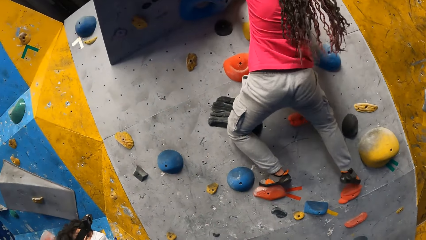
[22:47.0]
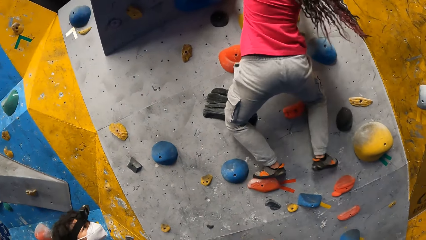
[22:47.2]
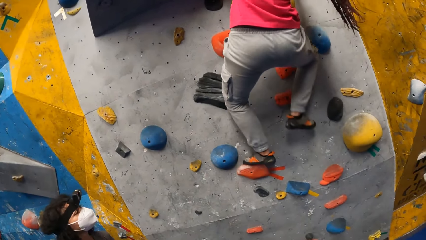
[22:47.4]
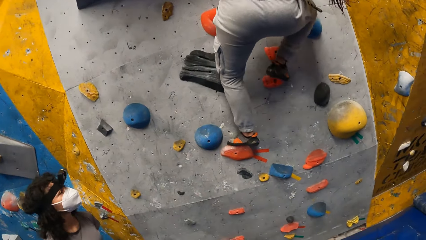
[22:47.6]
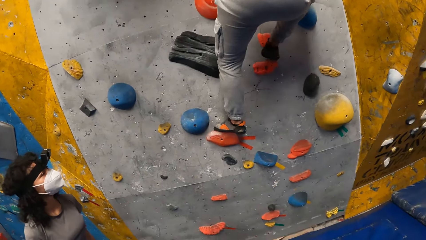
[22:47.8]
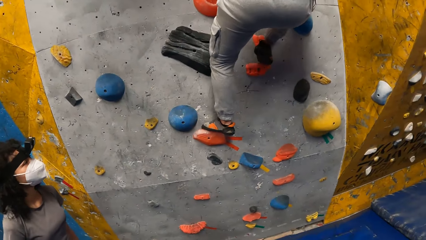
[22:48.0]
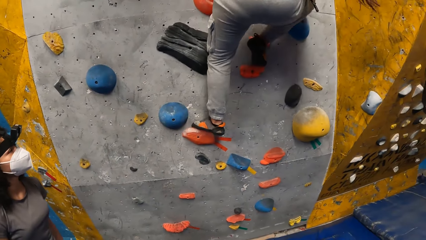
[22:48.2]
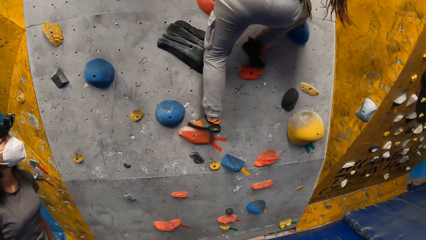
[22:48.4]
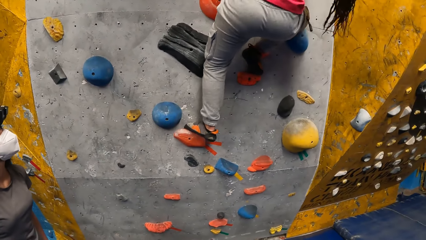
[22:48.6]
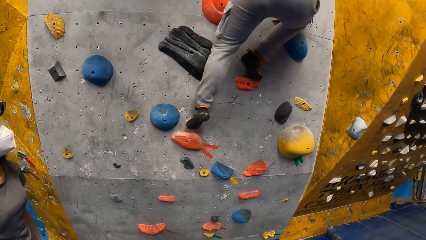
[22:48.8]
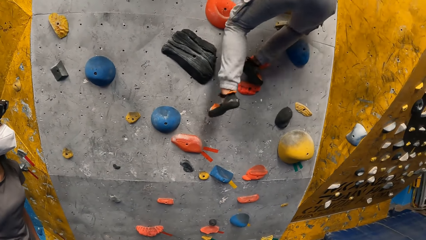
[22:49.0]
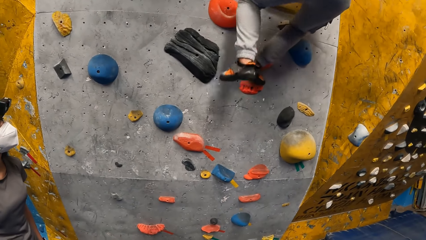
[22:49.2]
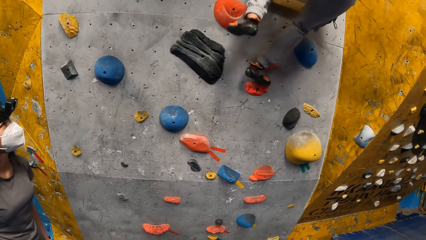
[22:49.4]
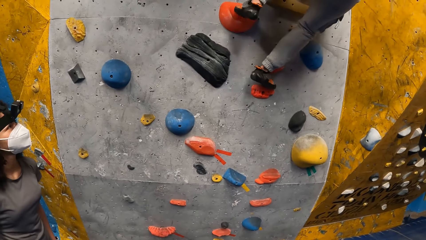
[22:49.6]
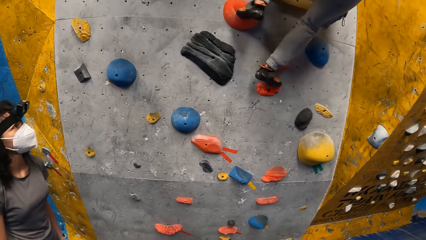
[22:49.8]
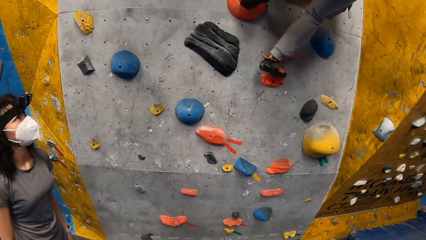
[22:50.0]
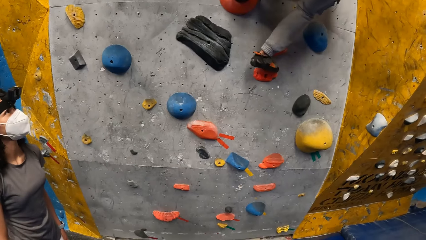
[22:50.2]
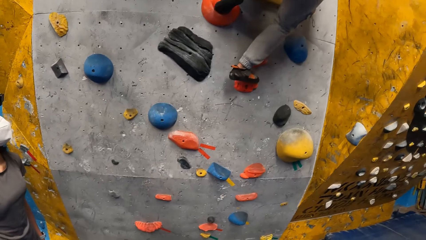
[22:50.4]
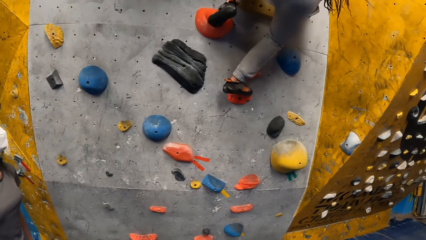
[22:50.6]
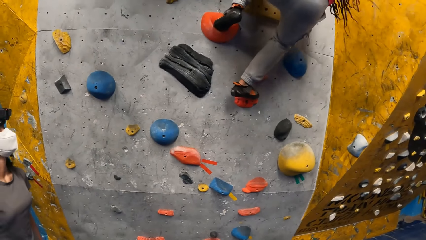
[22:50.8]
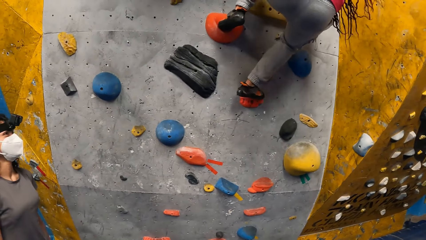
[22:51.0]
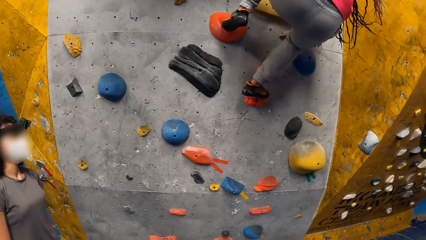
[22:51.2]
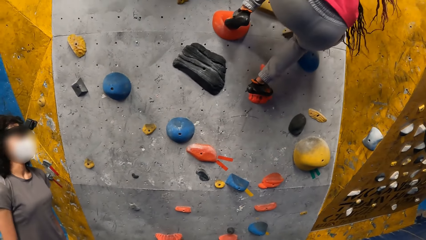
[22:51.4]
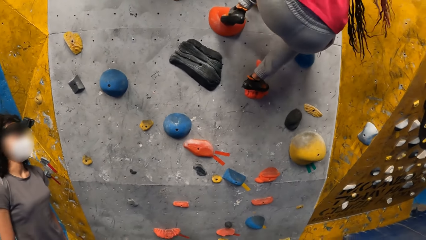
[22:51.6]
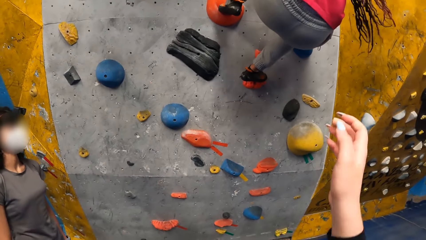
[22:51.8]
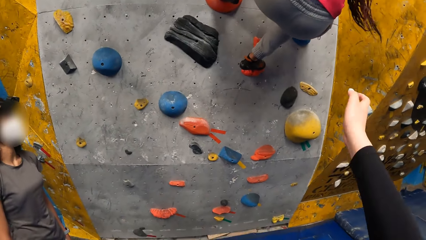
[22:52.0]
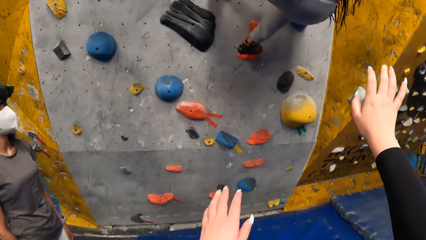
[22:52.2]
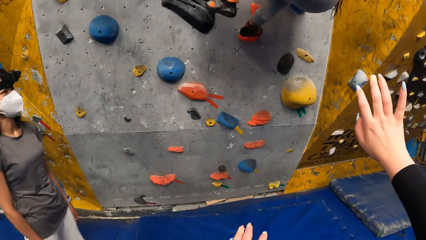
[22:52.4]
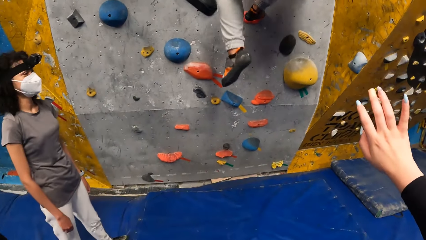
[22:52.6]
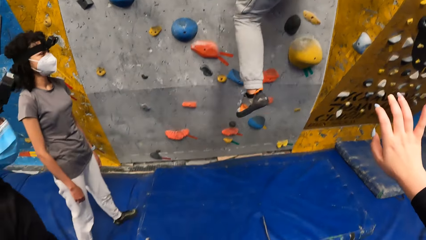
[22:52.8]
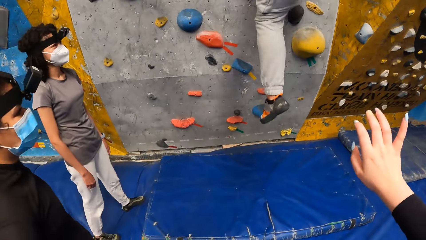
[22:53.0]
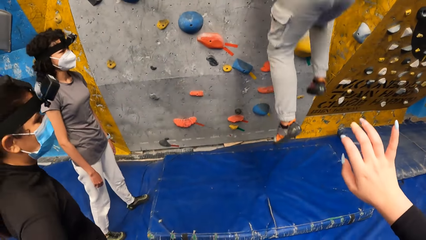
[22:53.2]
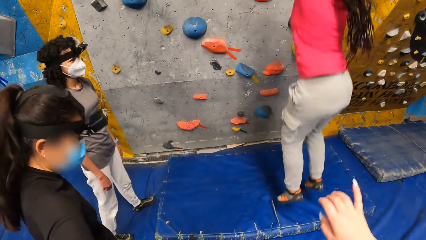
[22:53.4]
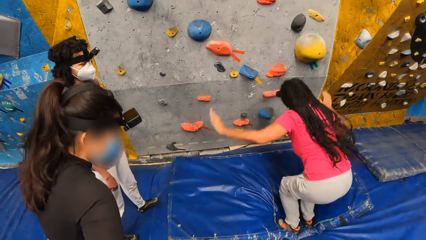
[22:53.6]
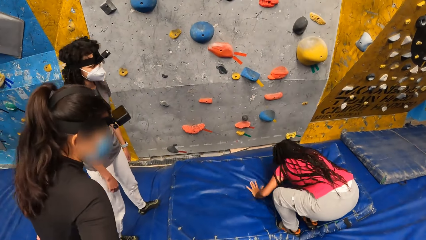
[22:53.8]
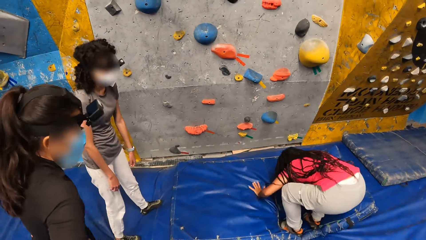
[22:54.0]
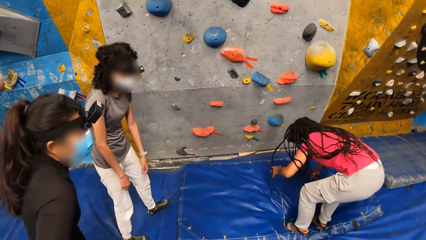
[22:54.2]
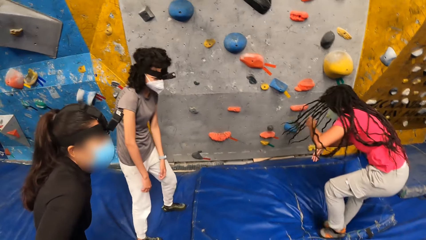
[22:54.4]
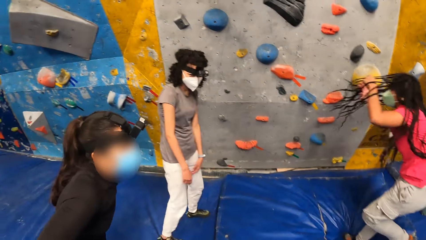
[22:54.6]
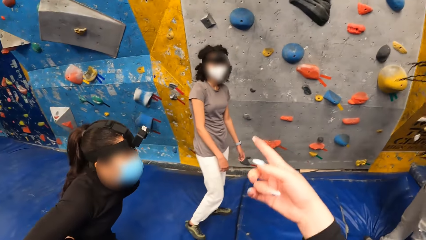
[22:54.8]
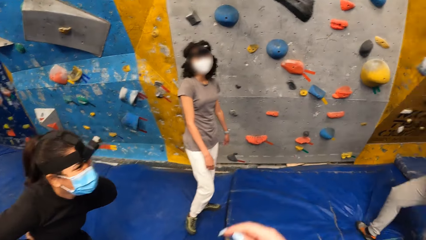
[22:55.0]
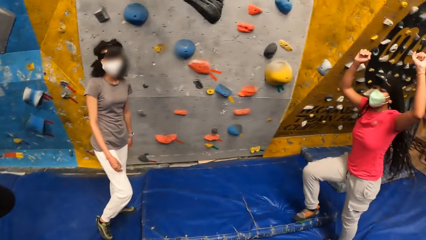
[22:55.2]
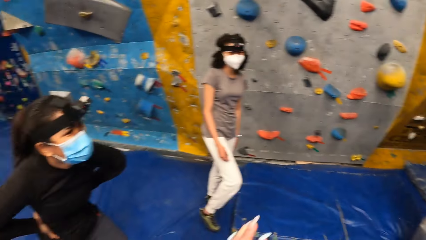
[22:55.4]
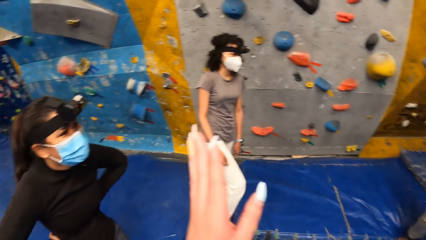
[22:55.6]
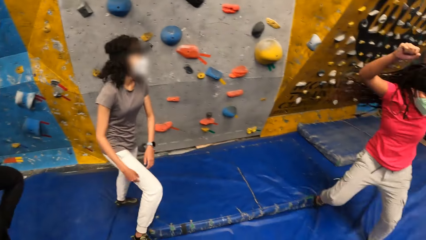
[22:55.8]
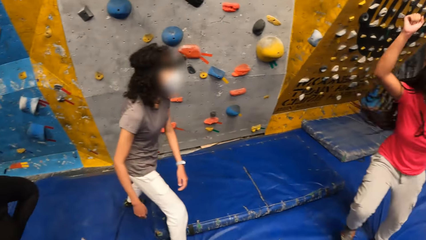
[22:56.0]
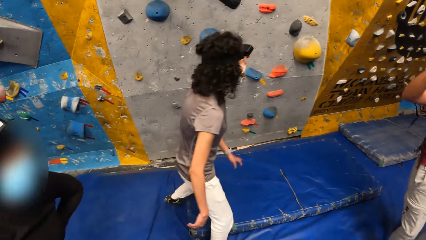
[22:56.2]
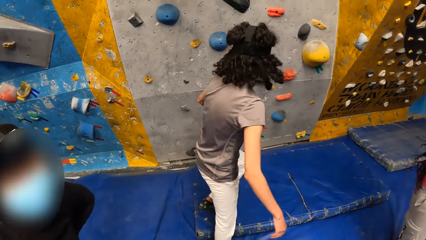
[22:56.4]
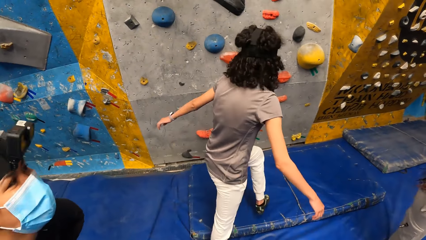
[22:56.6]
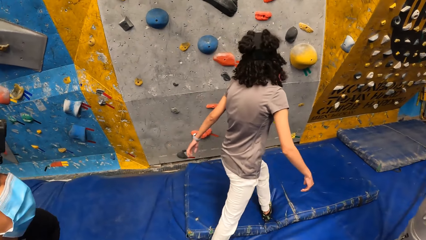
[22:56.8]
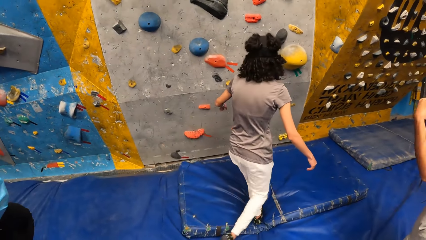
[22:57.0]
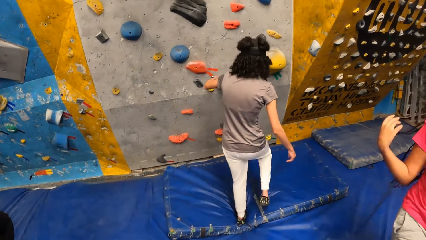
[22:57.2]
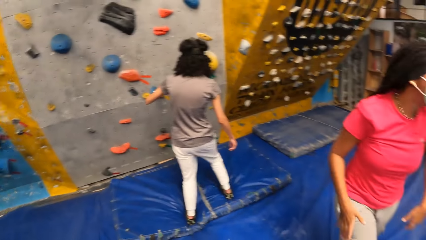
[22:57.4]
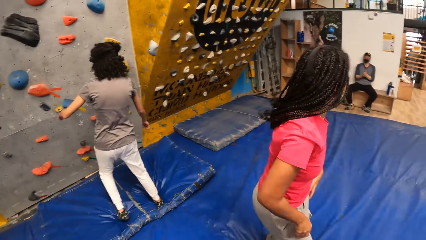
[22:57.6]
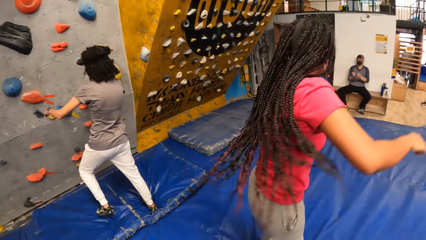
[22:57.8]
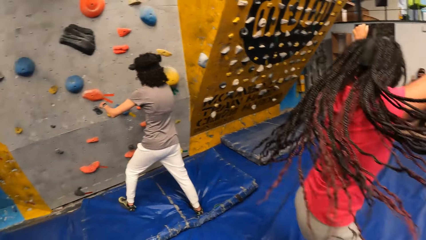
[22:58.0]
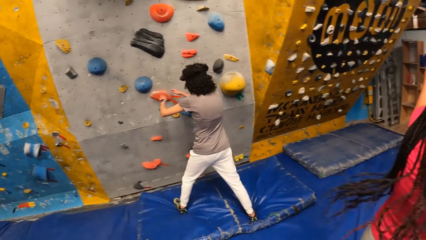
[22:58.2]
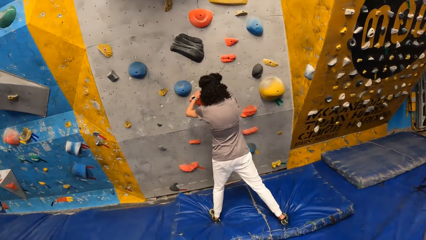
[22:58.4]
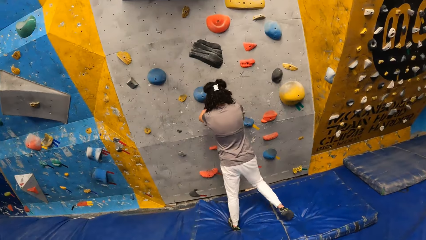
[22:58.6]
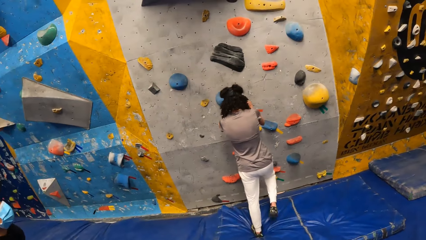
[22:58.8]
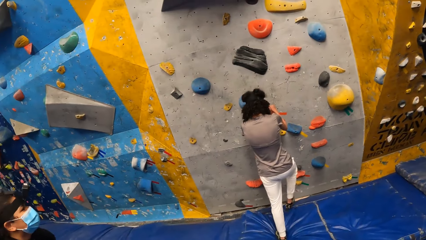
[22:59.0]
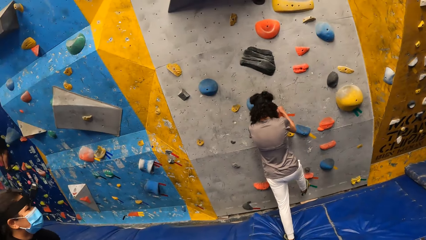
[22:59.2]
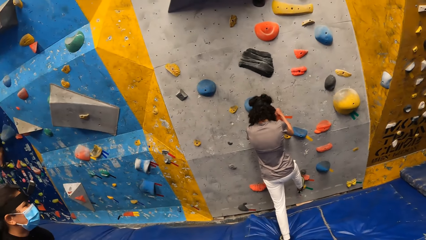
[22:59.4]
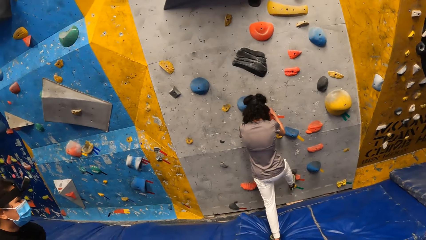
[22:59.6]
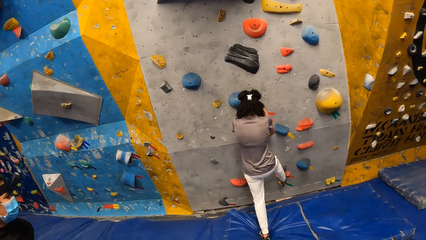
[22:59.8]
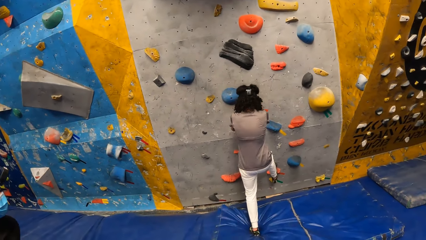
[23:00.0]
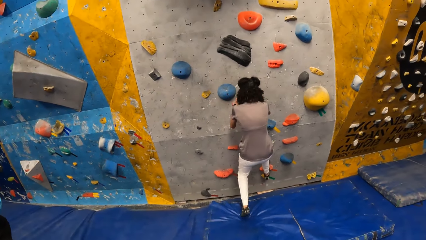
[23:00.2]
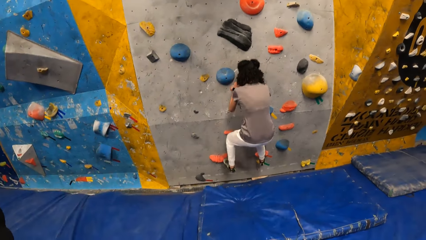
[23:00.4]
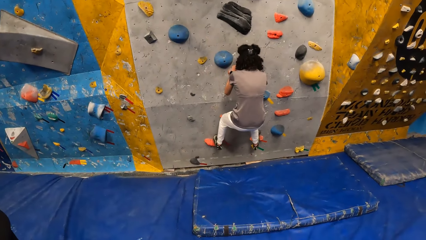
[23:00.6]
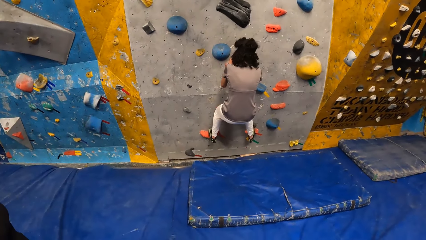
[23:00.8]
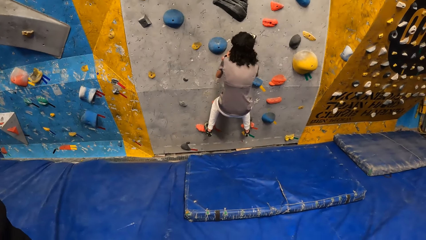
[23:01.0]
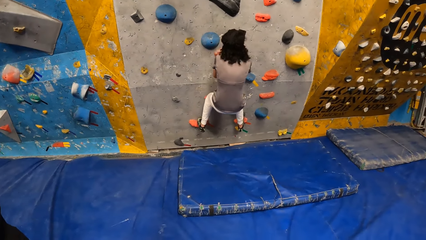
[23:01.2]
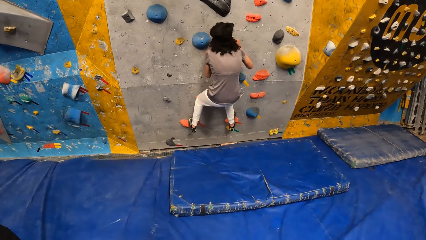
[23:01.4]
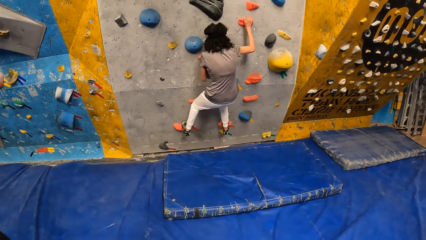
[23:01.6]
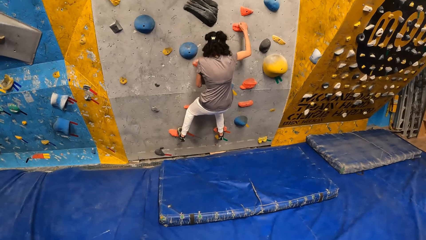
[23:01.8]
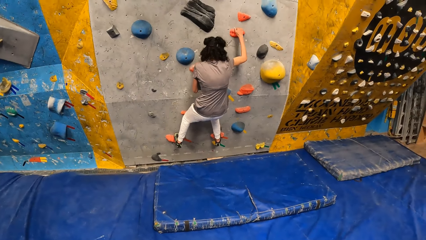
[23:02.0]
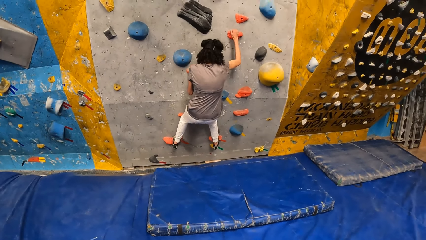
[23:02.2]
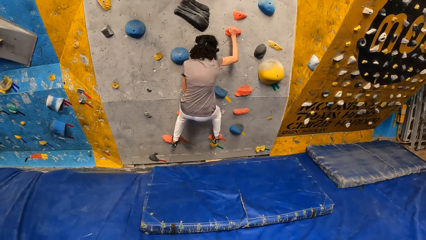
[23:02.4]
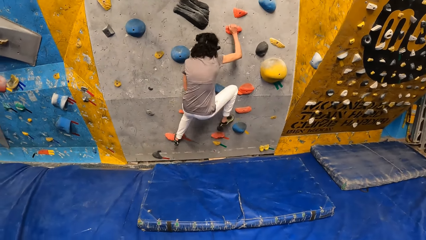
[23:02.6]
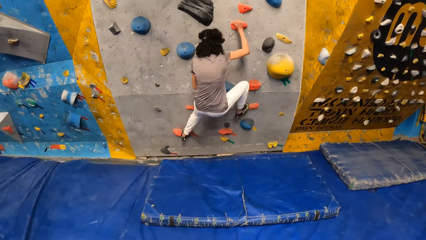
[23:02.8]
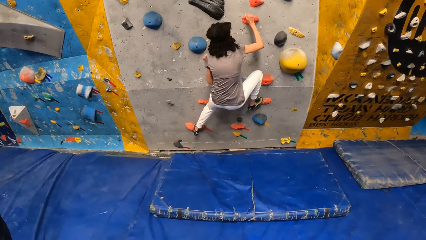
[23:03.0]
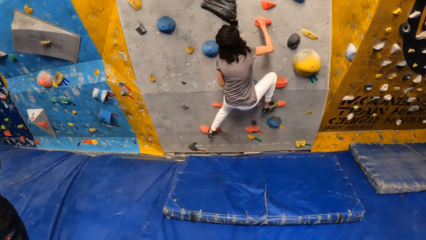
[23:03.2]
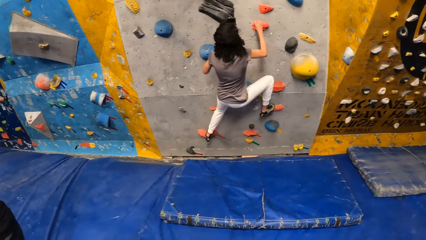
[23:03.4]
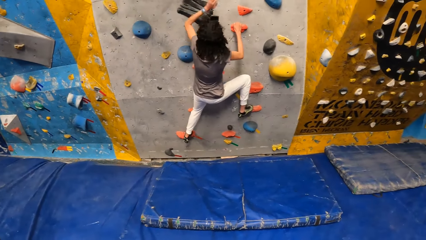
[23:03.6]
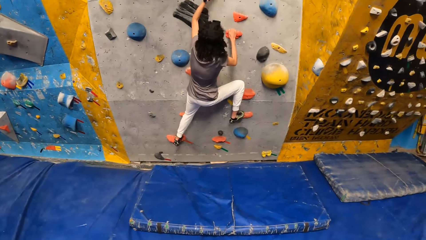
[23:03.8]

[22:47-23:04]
A girl climbs on the wall. The camera wearer gestures and converses. A lady stands beside the camera wearer. The girl jumps from the rock wall onto a tarpaulin sheet on the ground. She places both hands on the tarpaulin sheet and removes both hands from the tarpaulin sheet. The camera wearer points on the wall. Another girl walks towards the wall. The first girl jumps on the floor. The other girl climbs the rock wall with both hands.
